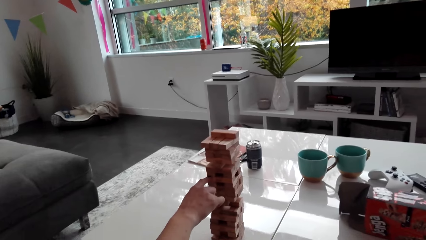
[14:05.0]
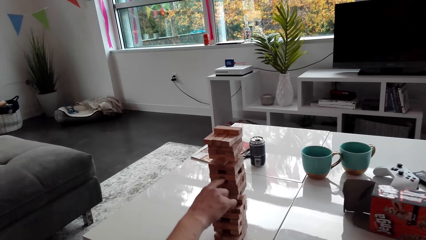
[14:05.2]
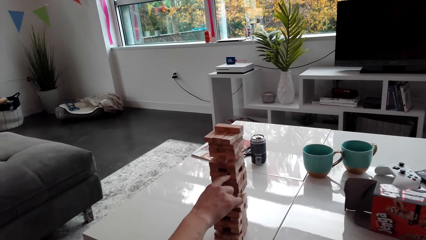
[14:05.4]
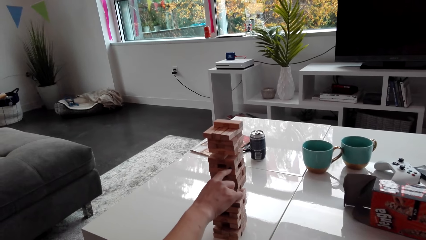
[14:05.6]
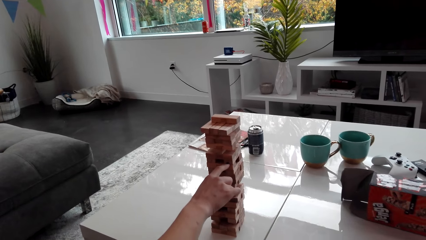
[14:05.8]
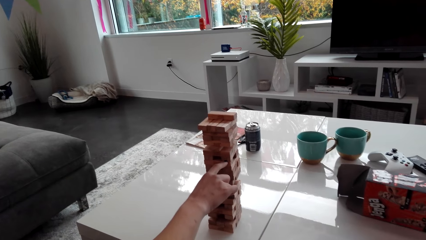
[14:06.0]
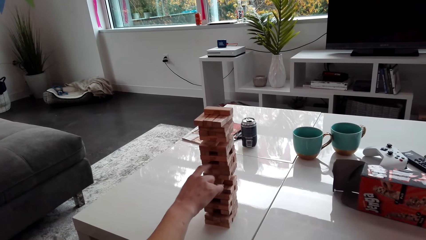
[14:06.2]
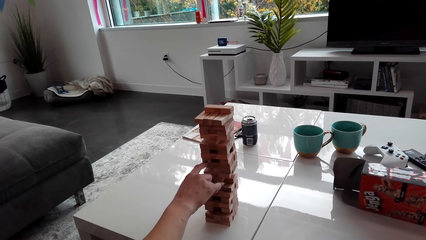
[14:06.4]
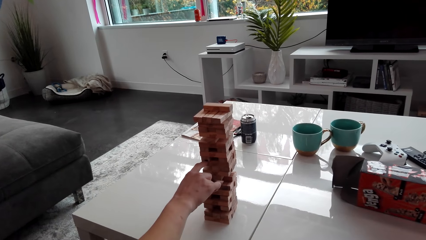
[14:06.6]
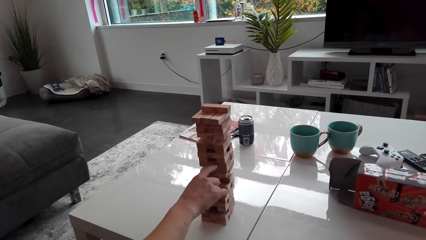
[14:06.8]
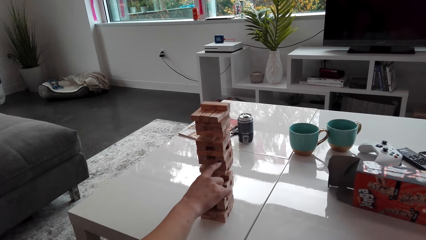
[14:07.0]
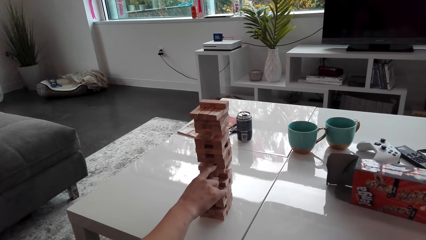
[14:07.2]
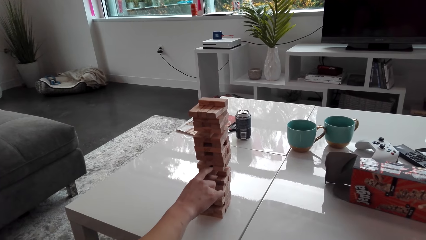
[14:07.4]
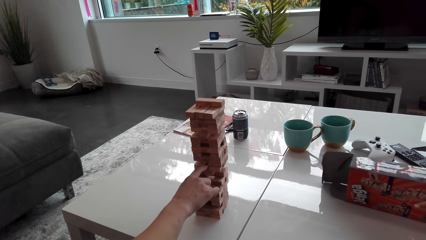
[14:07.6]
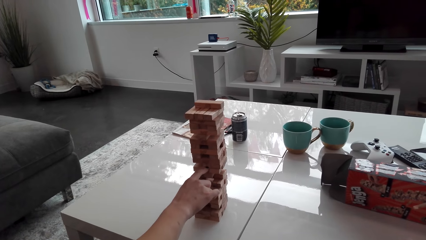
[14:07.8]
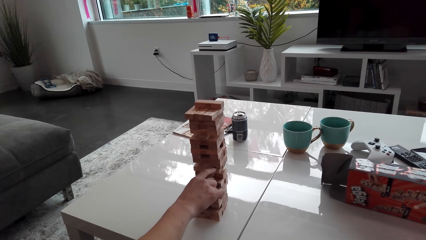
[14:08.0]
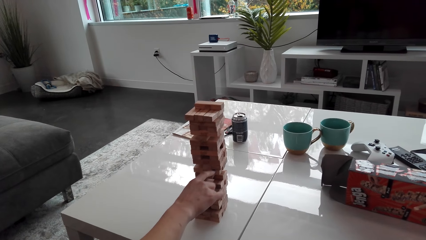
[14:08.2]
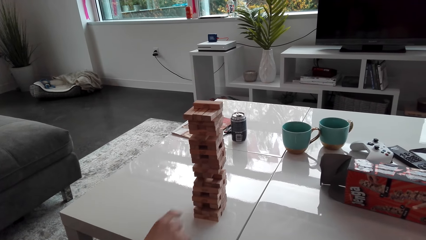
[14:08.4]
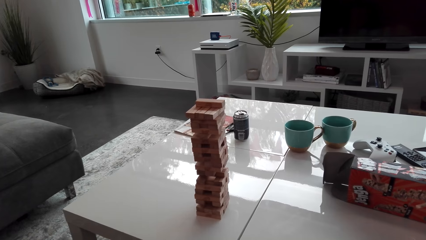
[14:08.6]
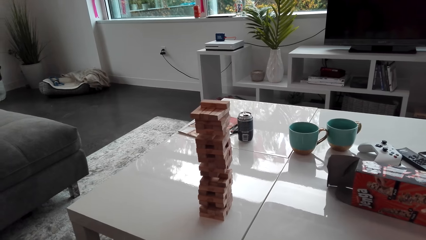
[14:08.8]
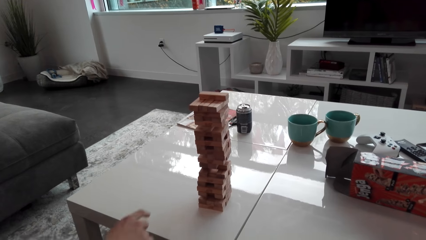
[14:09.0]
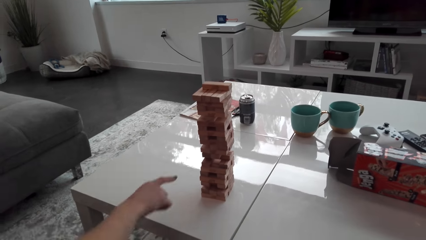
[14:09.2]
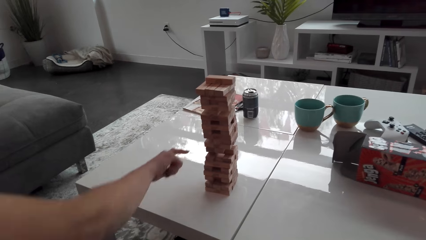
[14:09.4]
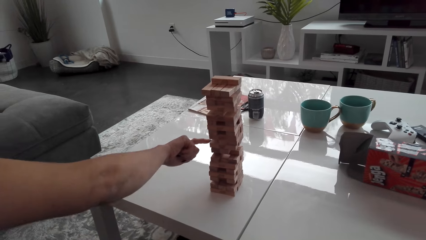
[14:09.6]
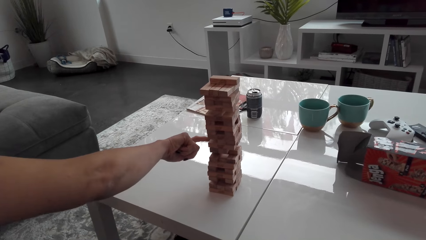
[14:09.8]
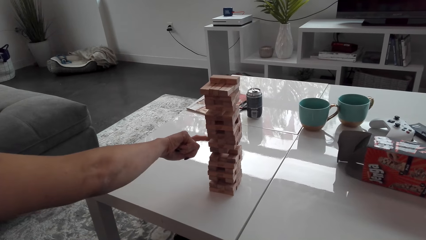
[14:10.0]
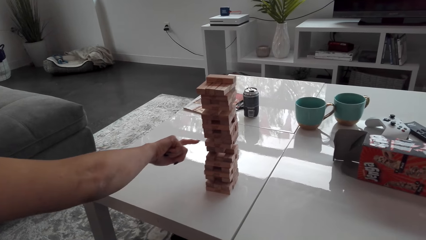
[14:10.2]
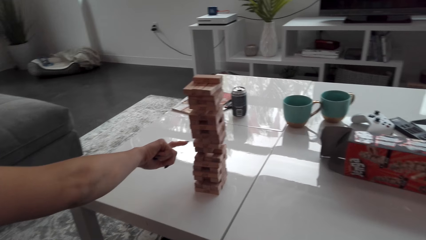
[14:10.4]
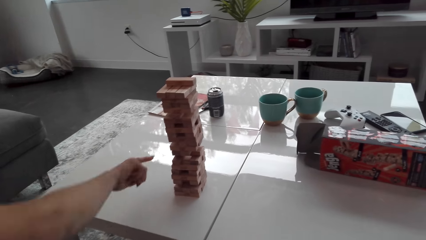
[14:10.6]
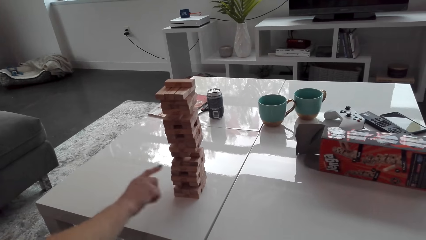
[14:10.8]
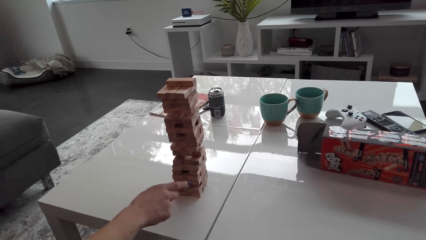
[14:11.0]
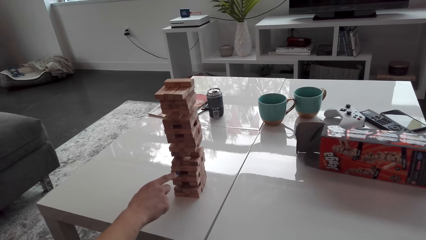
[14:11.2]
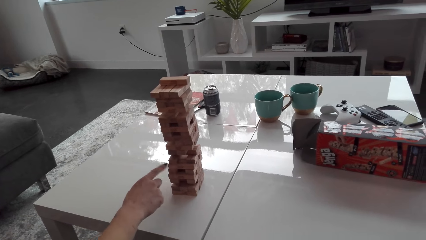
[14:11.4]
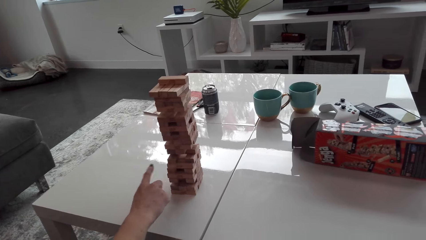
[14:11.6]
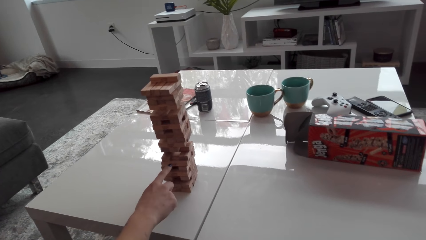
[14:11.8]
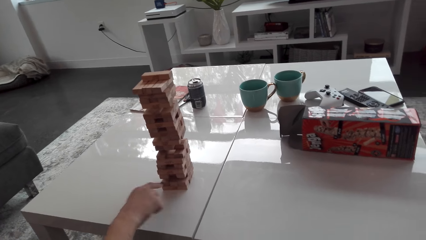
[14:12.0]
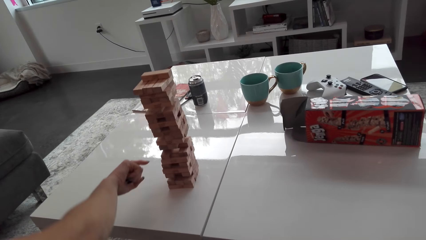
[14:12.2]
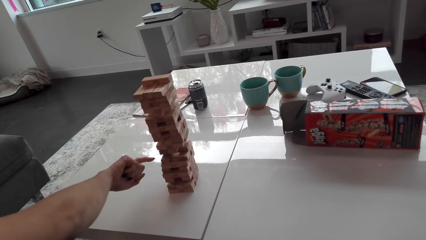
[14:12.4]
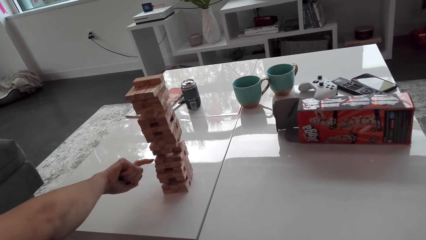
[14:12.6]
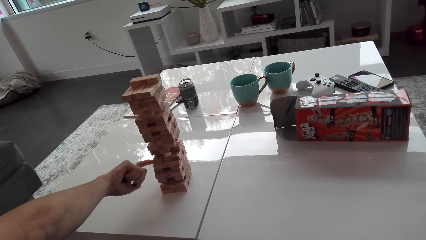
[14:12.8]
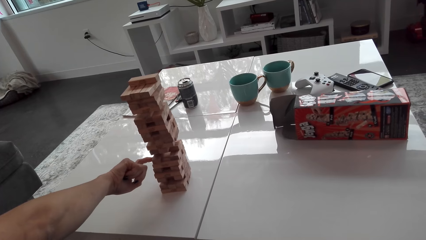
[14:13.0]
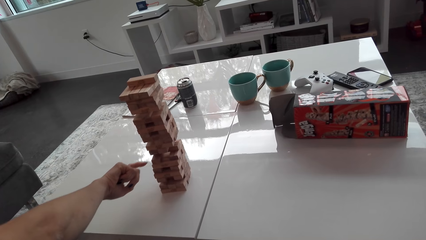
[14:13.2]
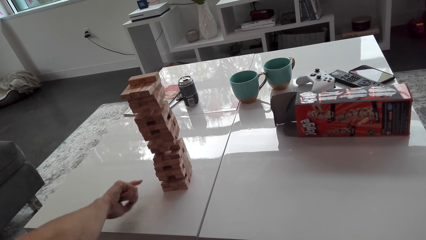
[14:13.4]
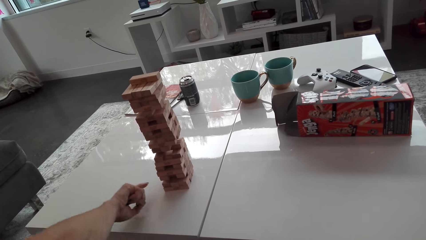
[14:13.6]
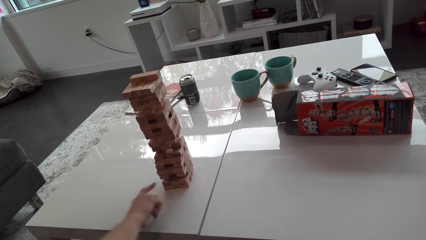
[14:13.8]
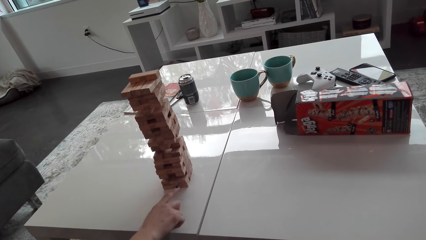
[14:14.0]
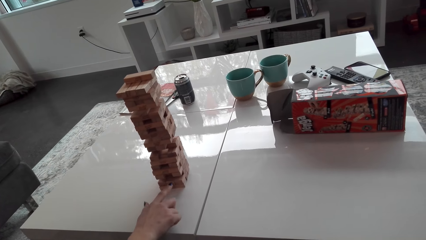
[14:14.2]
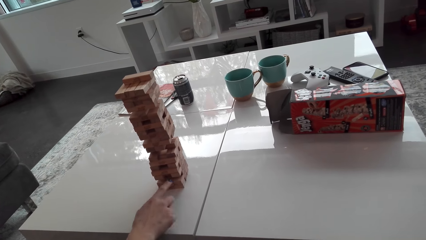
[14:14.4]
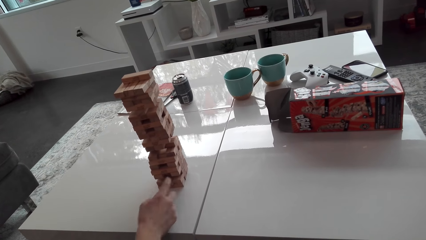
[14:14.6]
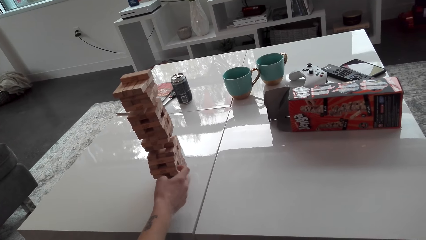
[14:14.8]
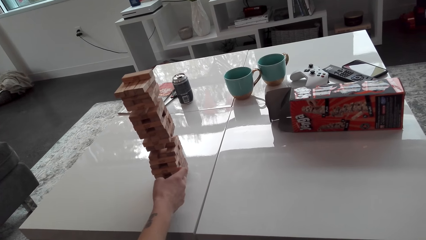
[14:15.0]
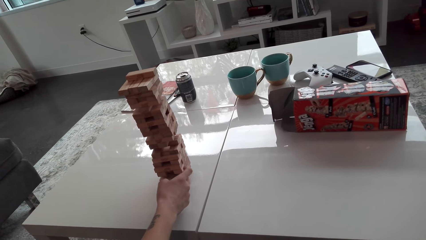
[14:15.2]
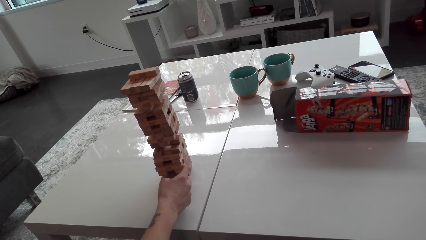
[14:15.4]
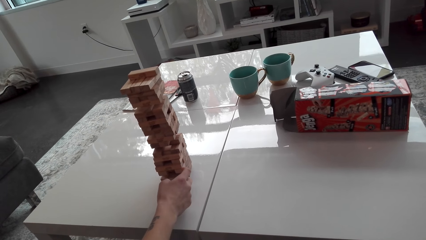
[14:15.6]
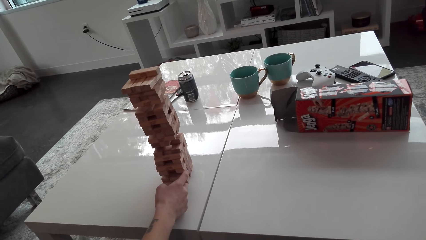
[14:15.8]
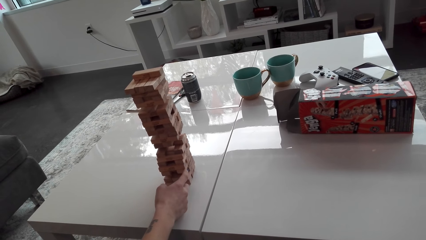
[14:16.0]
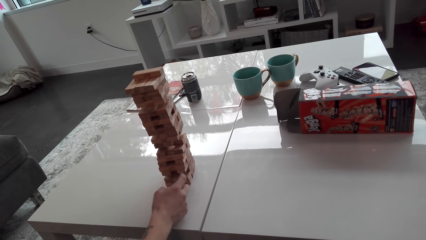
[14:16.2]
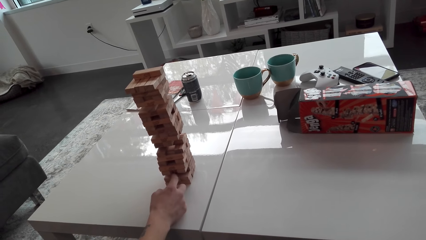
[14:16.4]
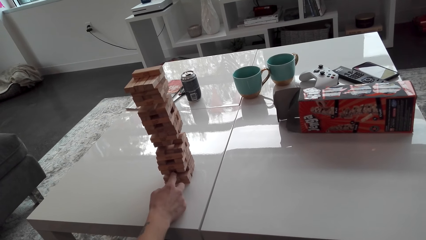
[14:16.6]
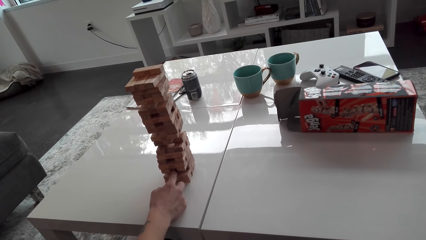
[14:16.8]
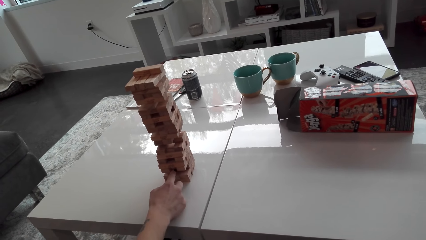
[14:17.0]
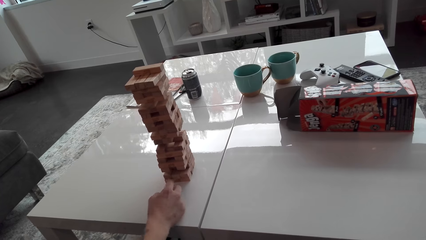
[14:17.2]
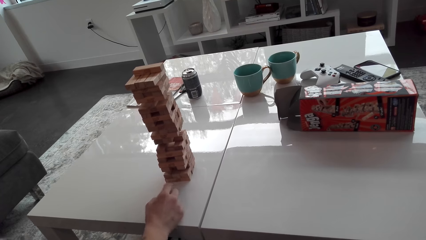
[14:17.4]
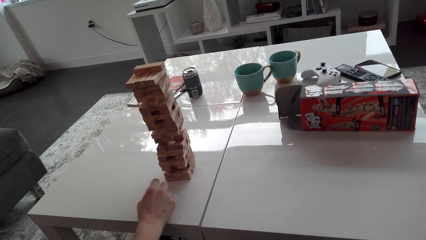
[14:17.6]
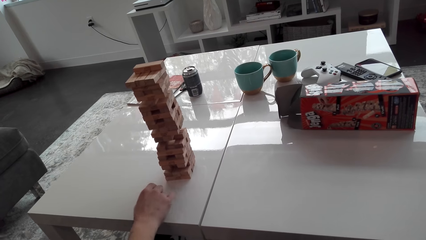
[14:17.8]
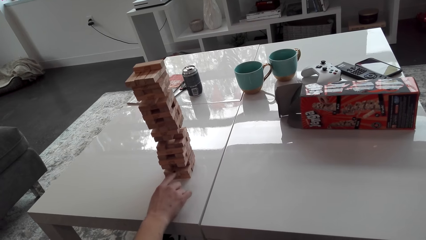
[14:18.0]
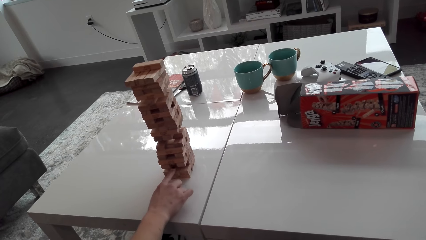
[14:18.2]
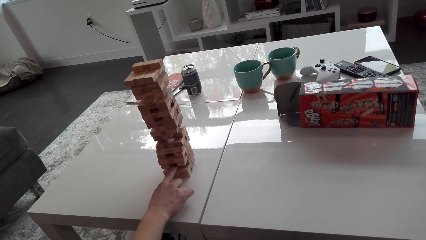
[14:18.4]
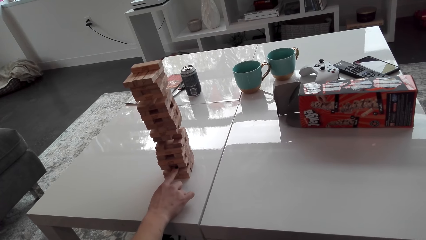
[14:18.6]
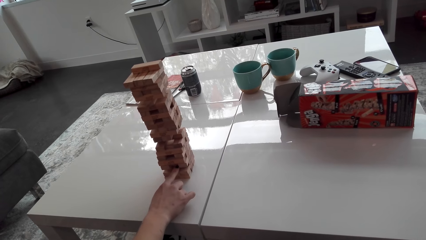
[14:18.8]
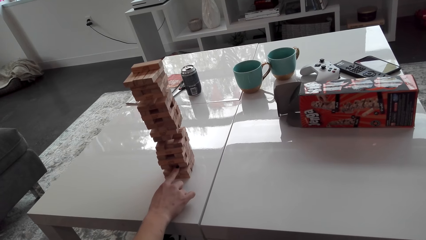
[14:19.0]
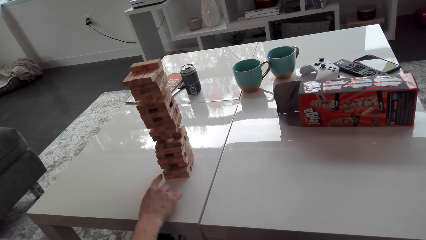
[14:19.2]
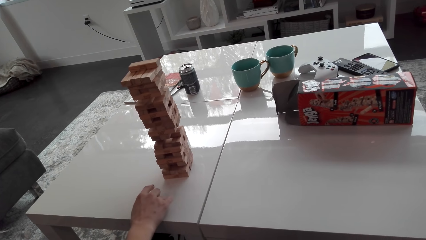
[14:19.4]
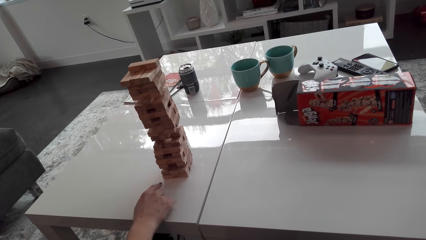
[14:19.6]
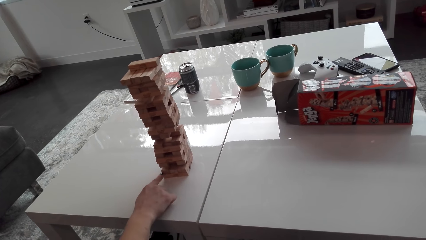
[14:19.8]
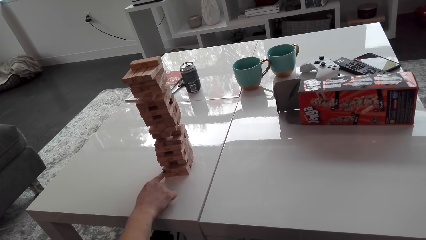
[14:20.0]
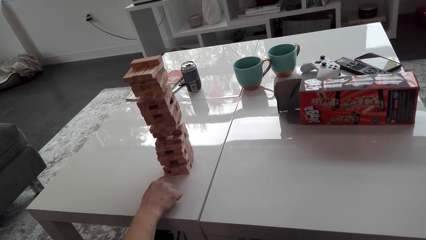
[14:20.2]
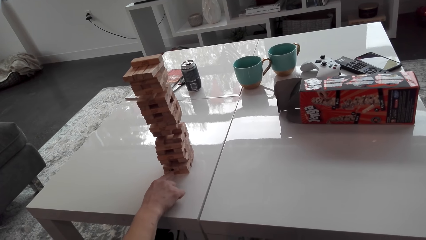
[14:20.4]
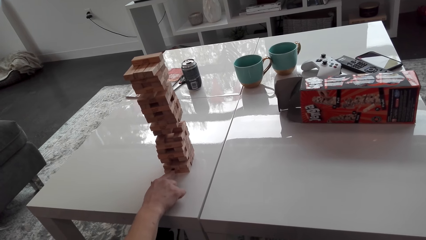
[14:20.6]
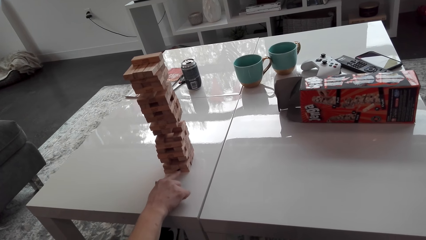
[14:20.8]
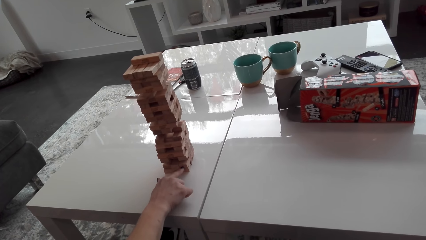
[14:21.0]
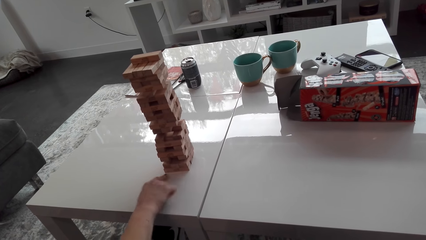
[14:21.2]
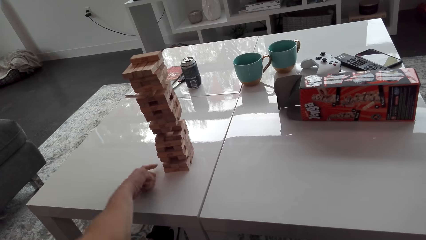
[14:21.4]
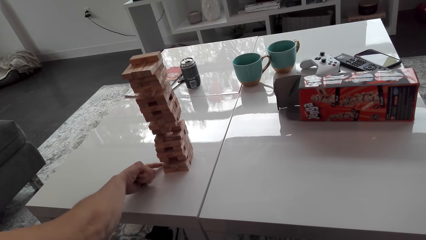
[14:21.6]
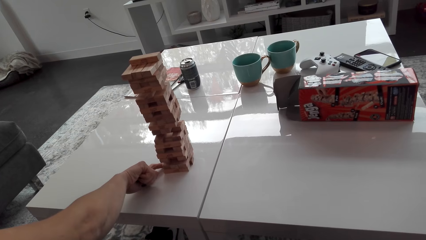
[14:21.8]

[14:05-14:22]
A person plays the jenga game.
